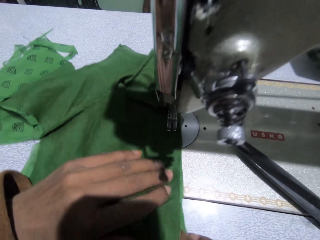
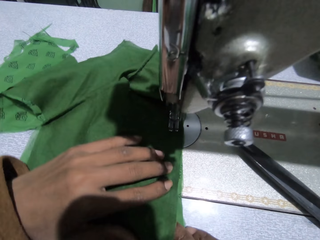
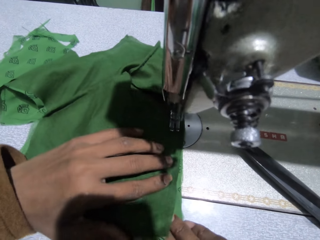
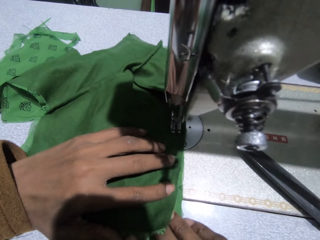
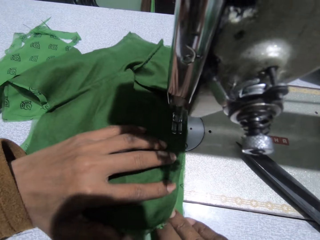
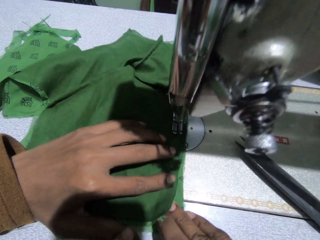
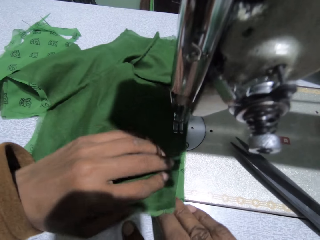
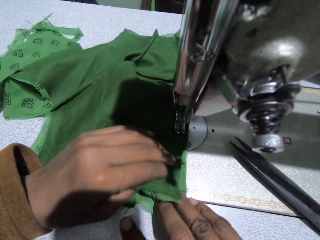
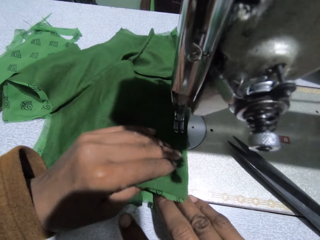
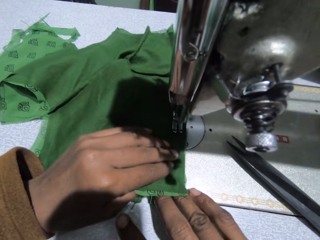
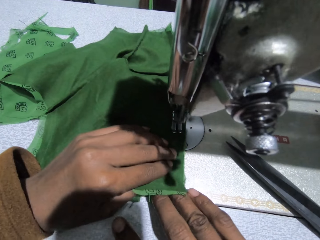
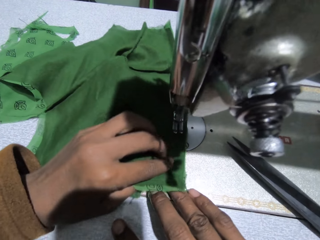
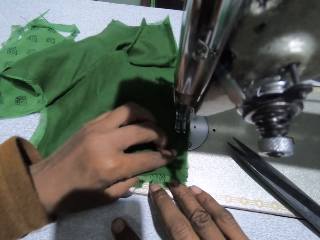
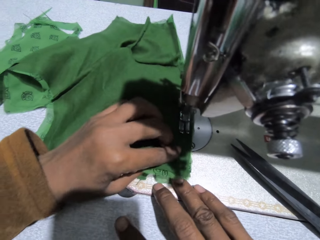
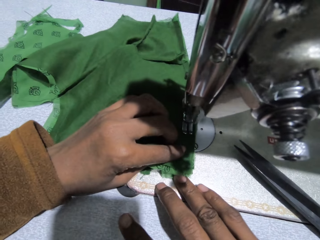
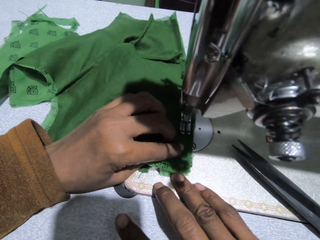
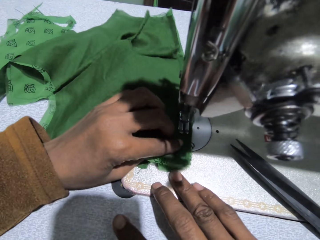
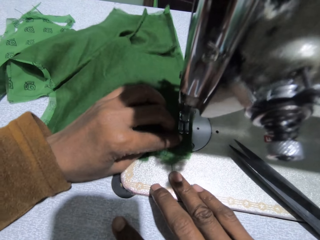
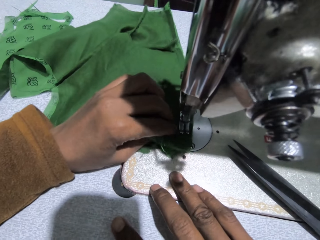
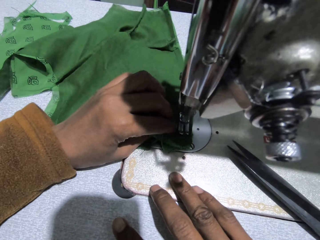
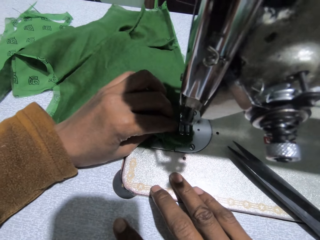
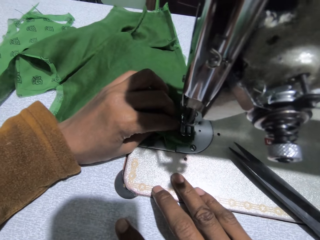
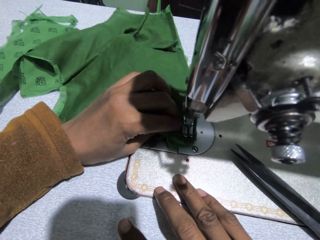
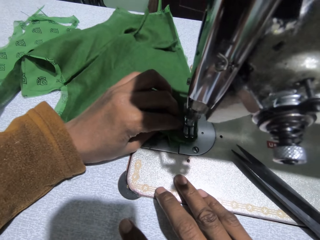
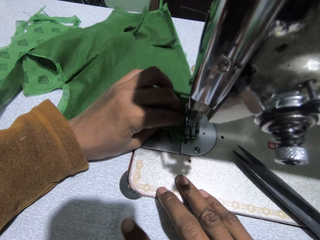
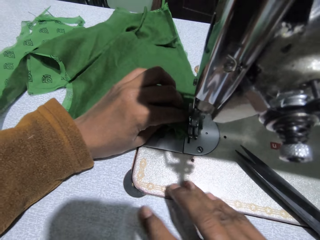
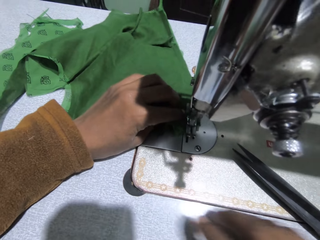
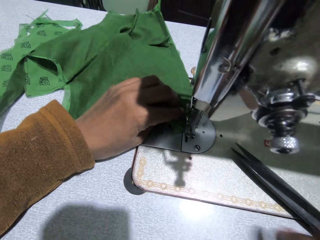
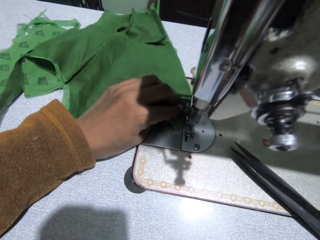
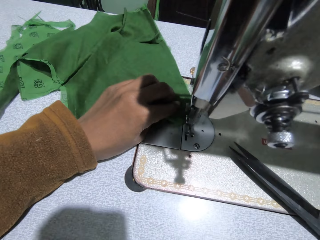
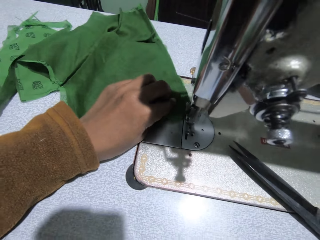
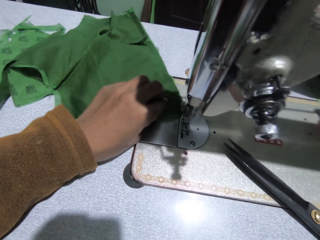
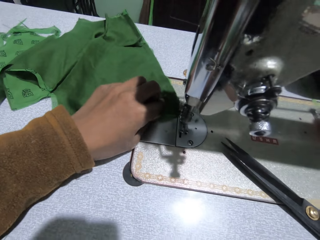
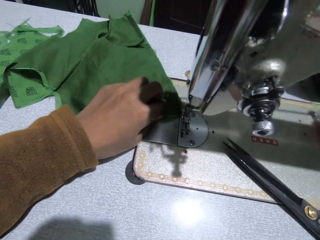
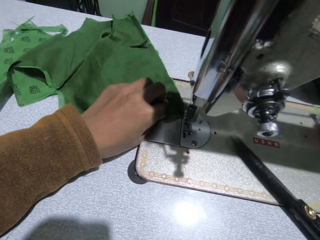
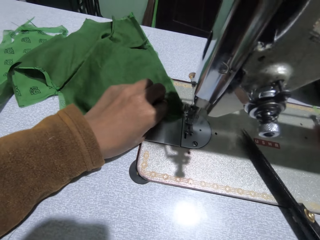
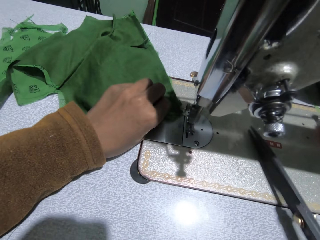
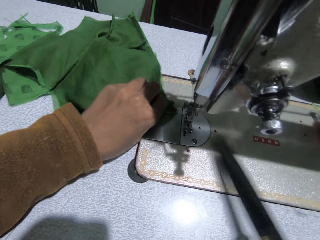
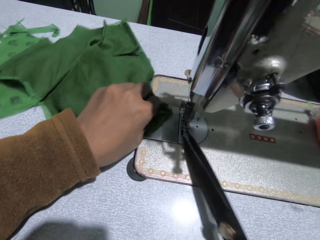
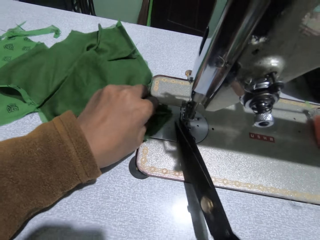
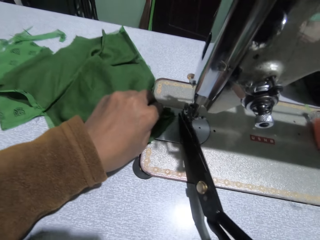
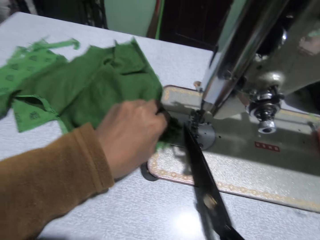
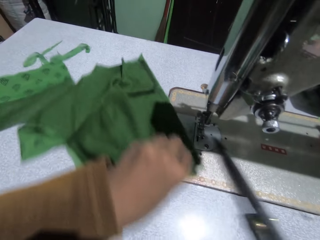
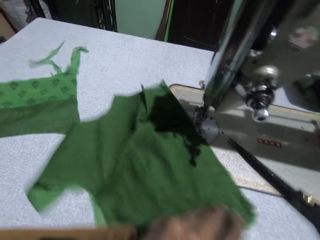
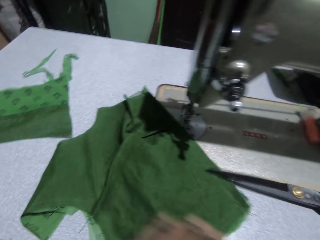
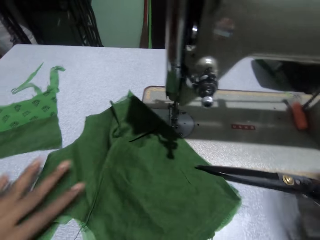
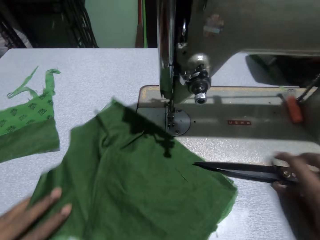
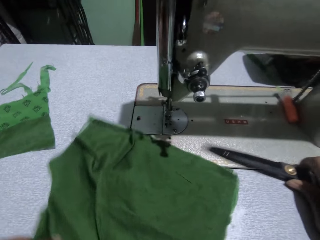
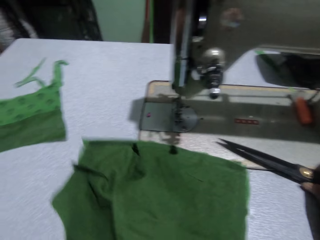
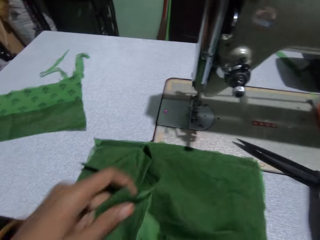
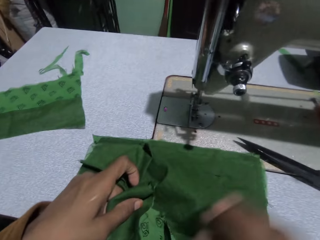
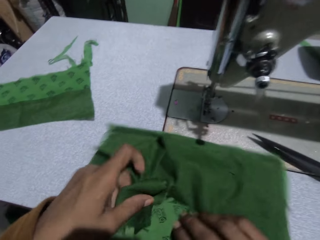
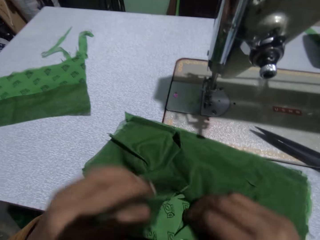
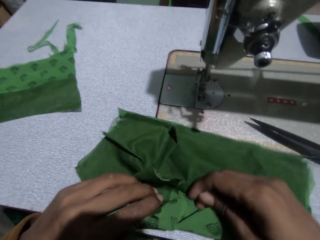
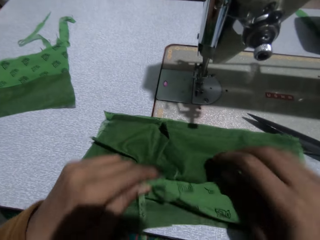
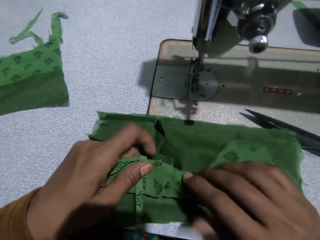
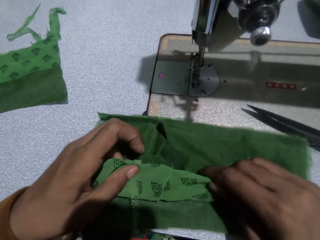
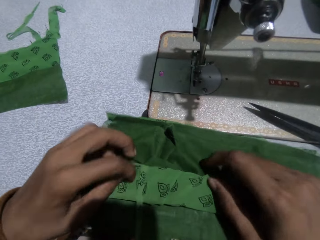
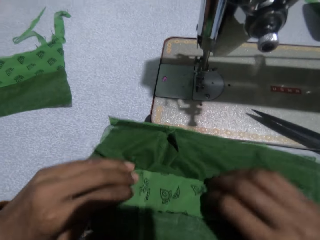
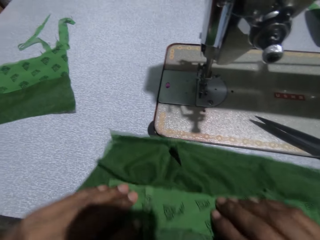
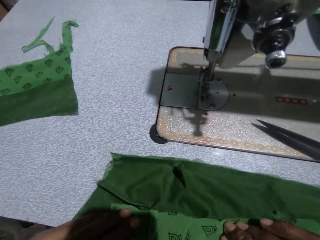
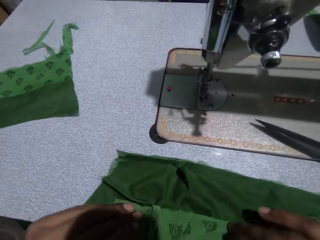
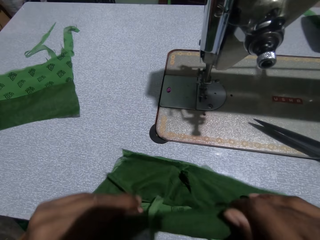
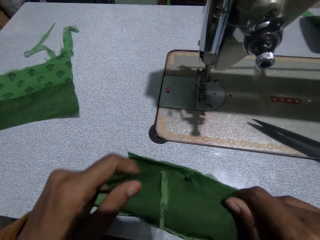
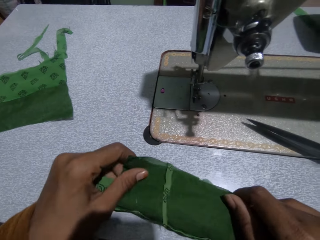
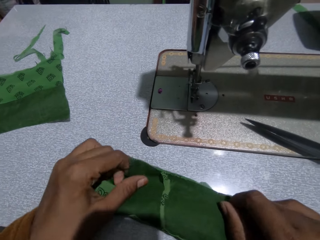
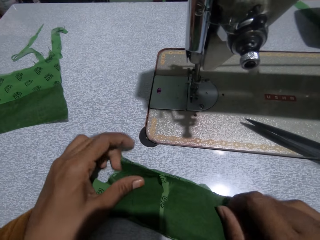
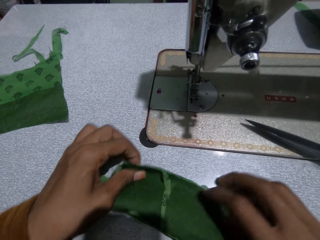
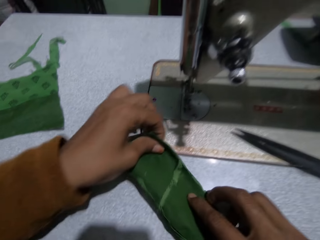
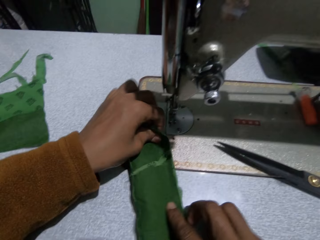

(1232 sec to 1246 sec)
The camera wearer picks up the scissors. They cut the thread. They turn the cloth. They move the fabric. They fold the cloth.

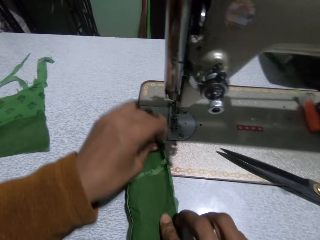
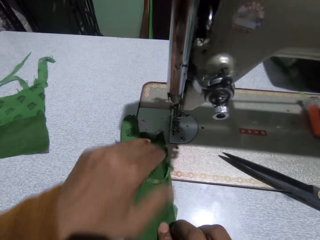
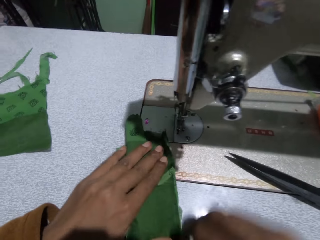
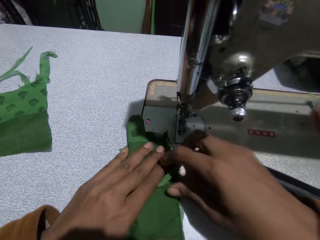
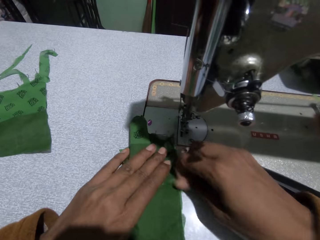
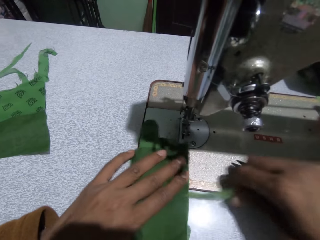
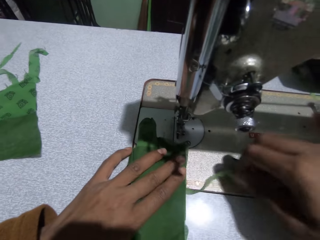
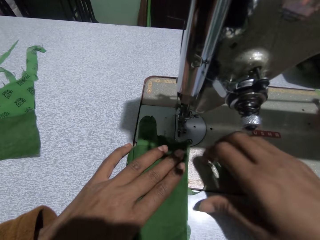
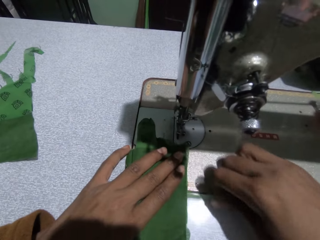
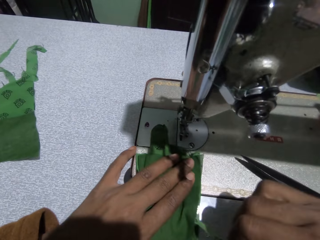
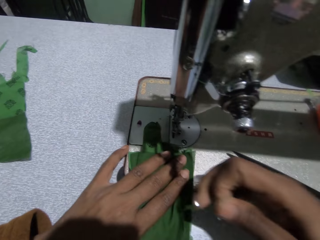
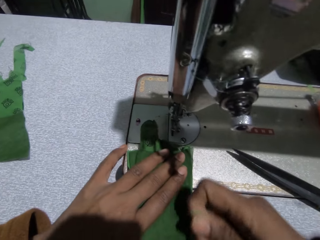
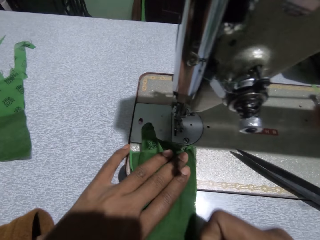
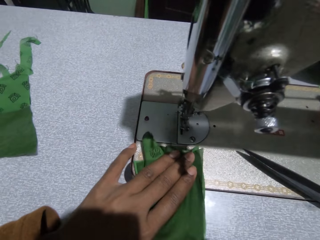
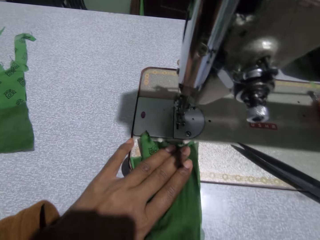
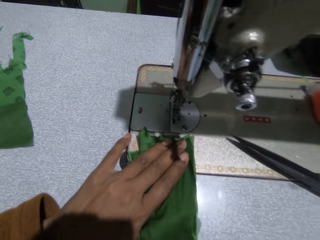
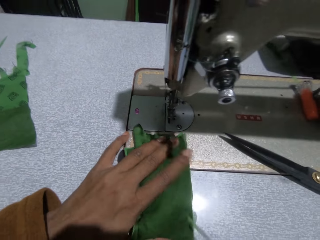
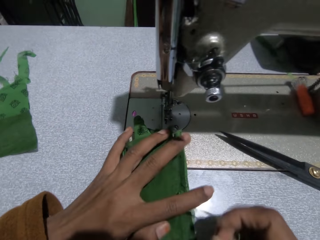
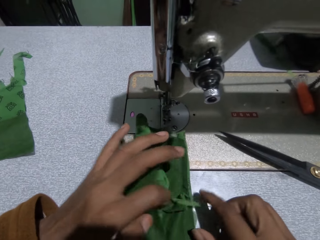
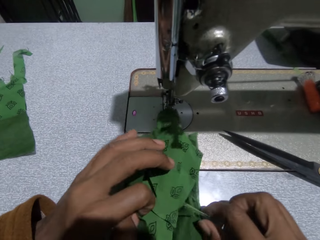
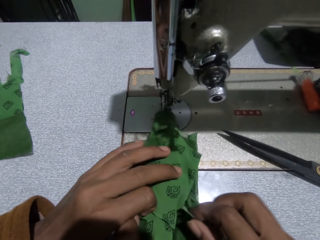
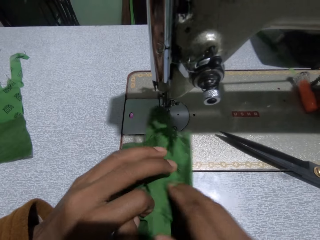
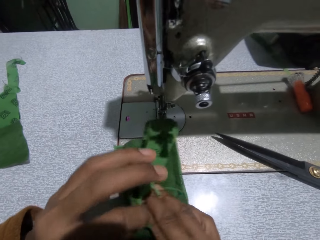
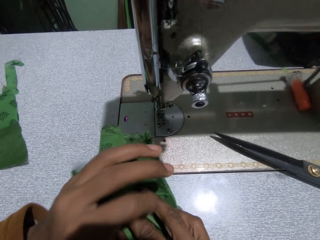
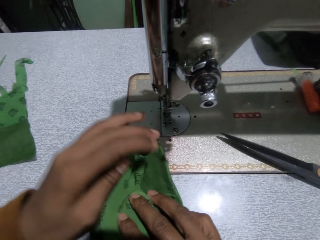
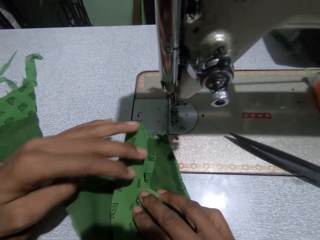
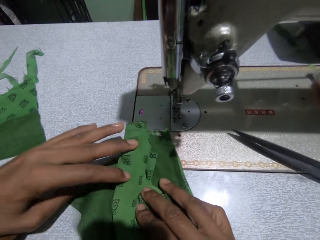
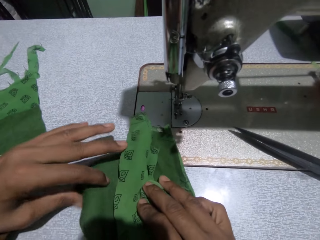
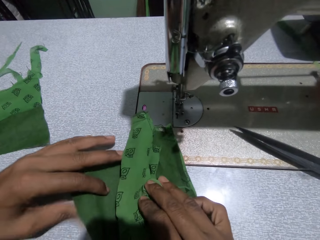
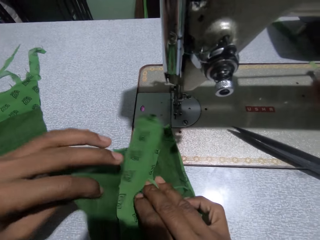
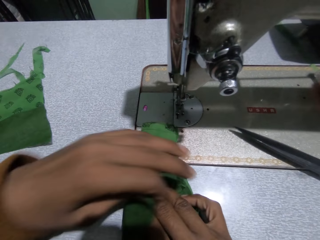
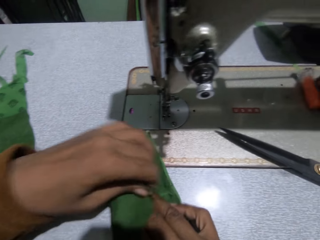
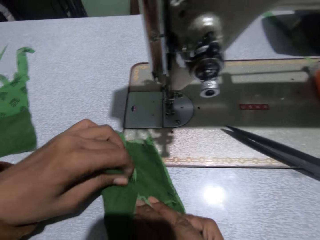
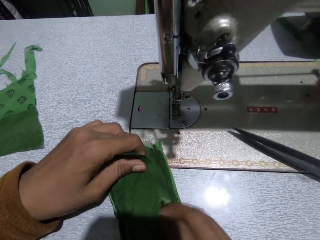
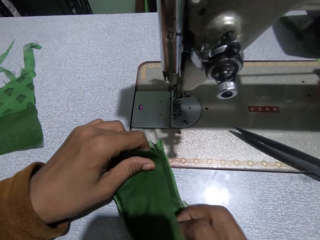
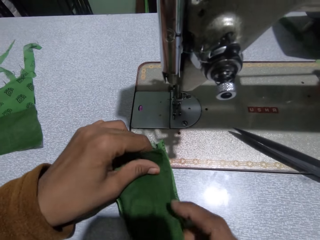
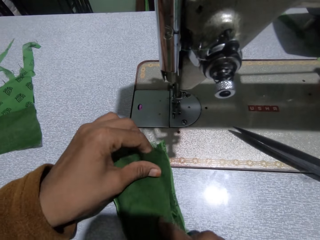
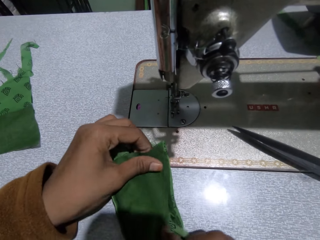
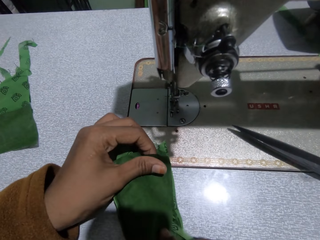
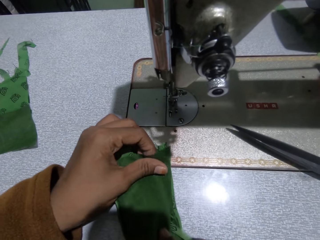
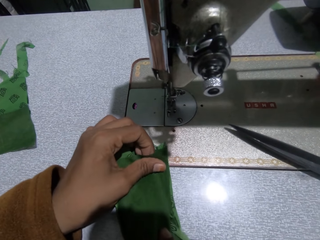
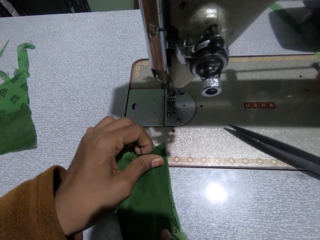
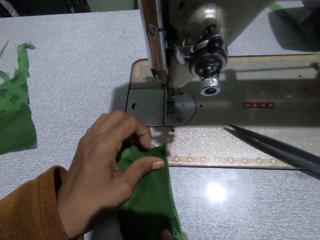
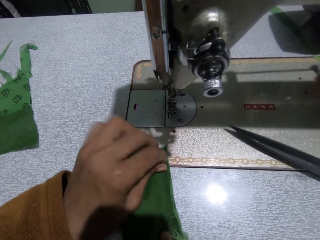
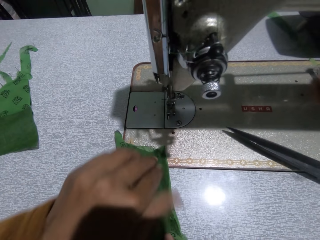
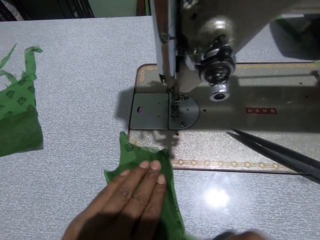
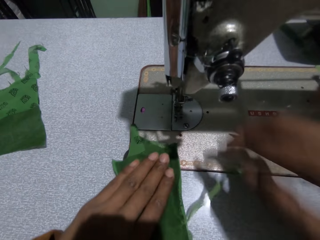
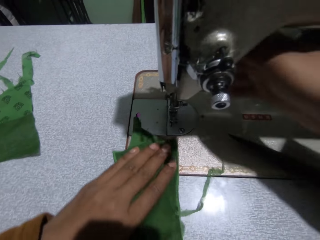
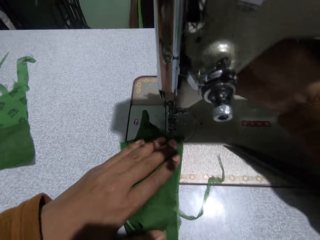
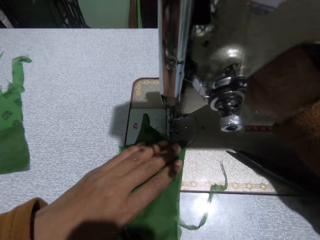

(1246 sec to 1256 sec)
The camera wearer pulls the fabric. They fold the fabric.
